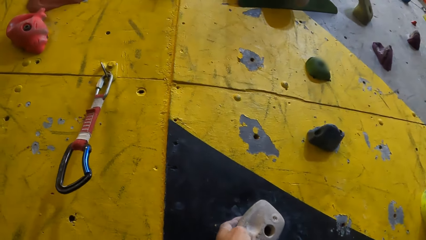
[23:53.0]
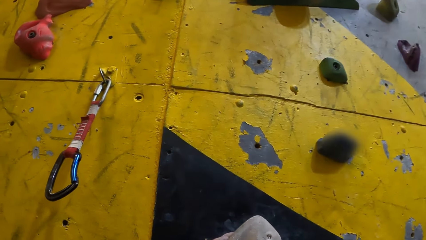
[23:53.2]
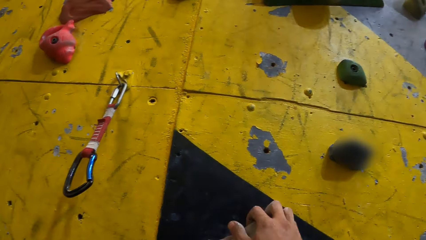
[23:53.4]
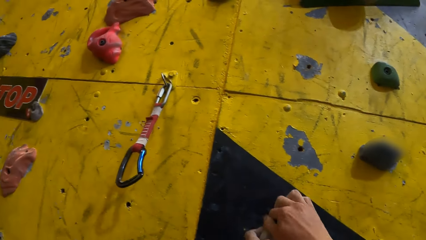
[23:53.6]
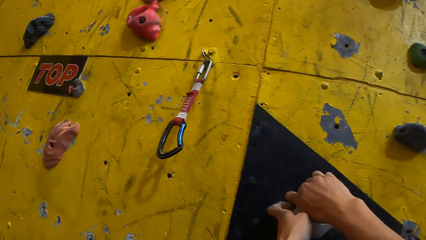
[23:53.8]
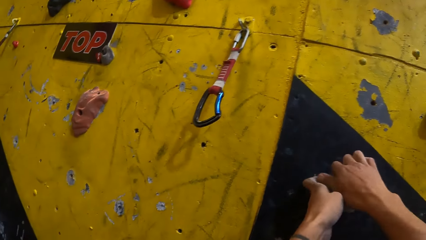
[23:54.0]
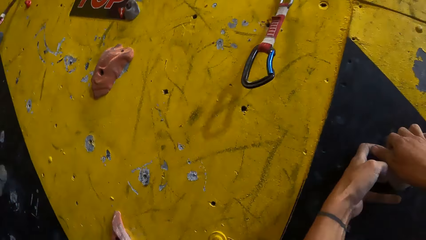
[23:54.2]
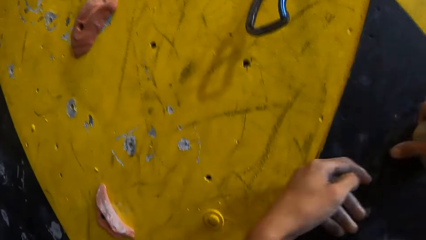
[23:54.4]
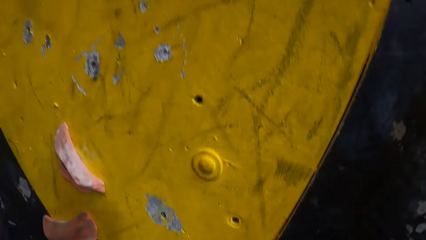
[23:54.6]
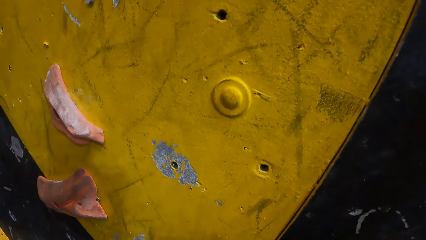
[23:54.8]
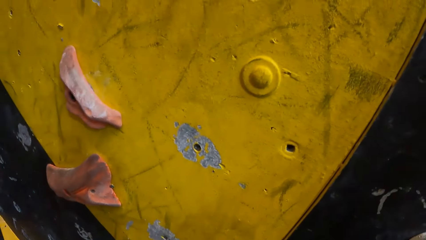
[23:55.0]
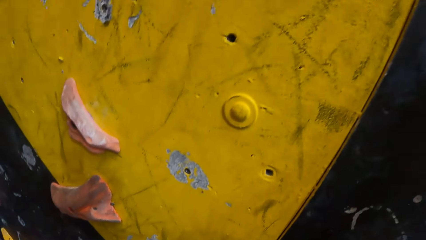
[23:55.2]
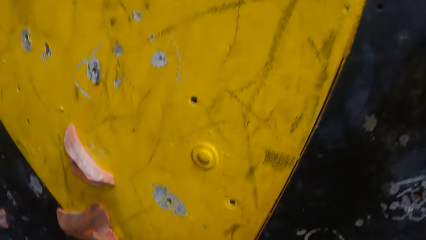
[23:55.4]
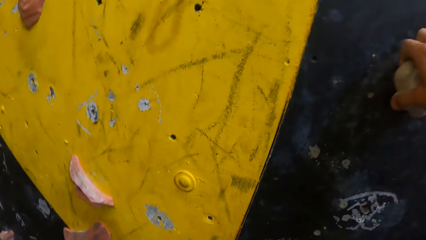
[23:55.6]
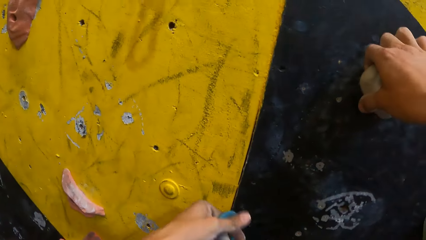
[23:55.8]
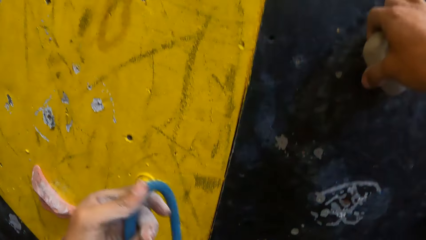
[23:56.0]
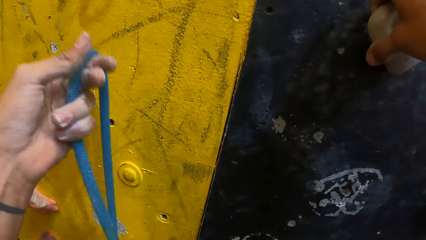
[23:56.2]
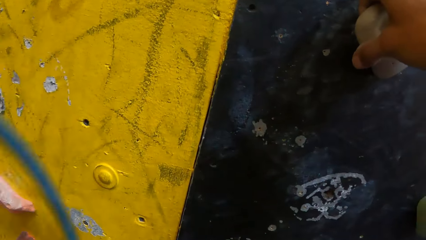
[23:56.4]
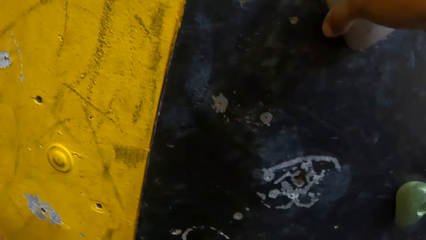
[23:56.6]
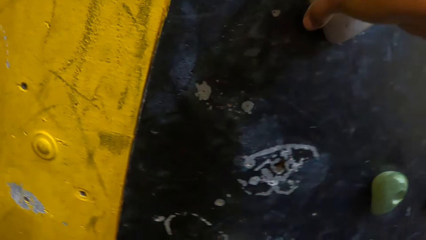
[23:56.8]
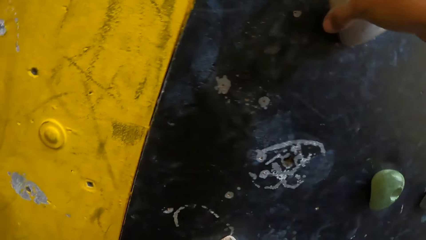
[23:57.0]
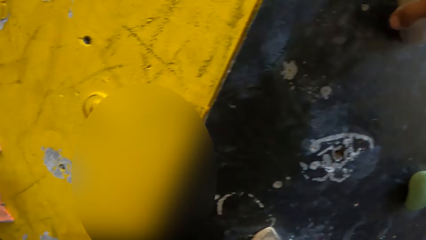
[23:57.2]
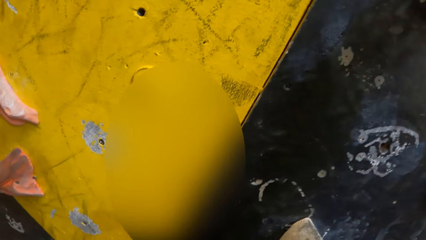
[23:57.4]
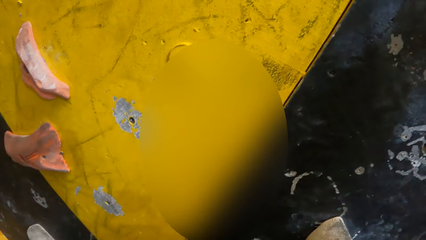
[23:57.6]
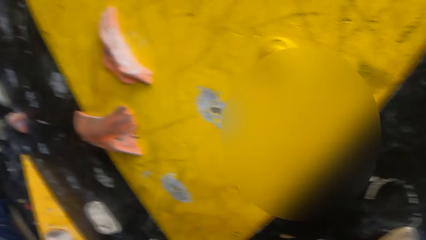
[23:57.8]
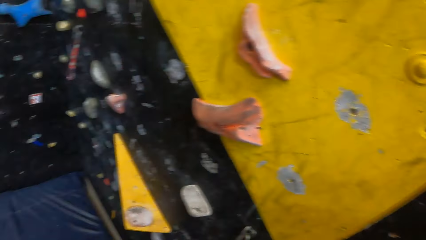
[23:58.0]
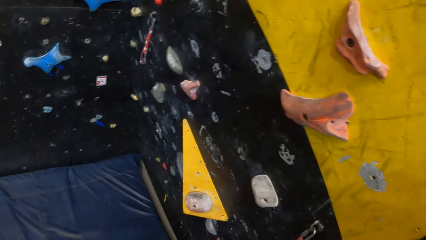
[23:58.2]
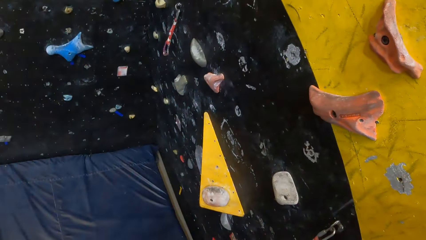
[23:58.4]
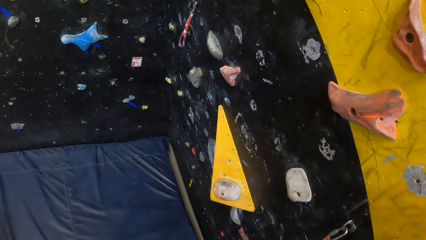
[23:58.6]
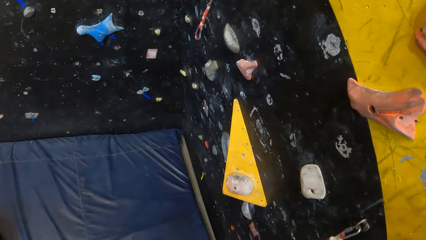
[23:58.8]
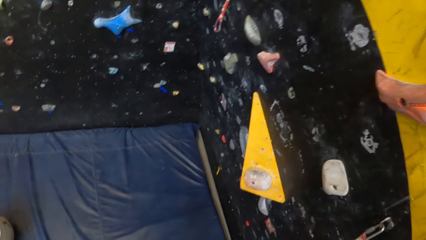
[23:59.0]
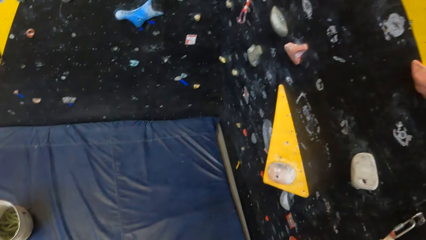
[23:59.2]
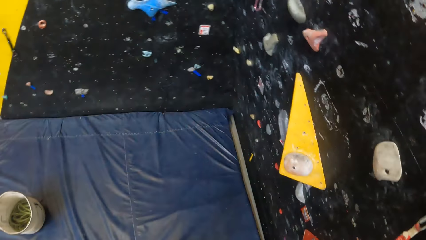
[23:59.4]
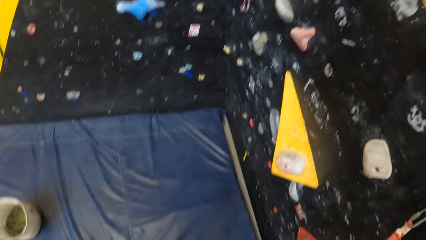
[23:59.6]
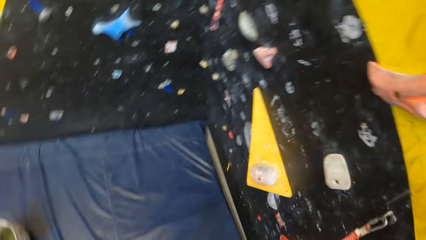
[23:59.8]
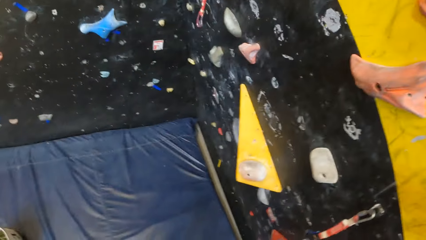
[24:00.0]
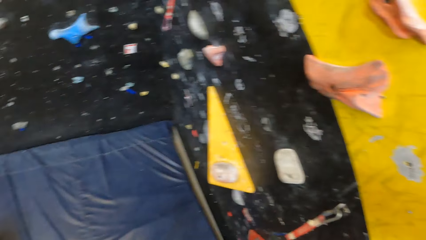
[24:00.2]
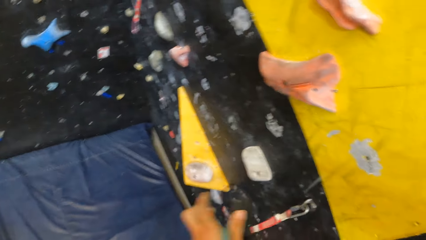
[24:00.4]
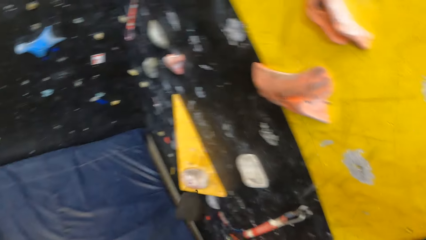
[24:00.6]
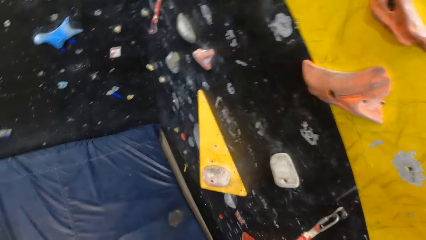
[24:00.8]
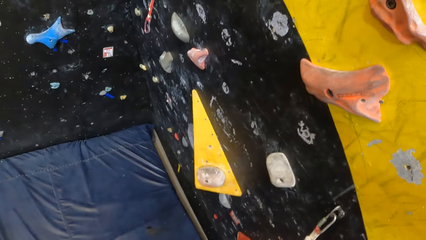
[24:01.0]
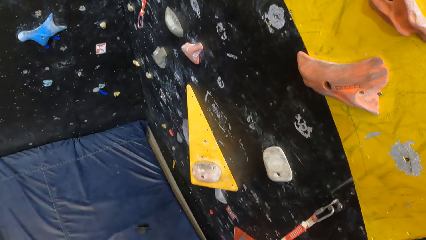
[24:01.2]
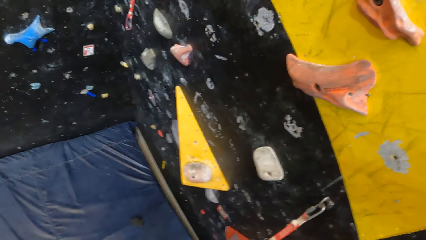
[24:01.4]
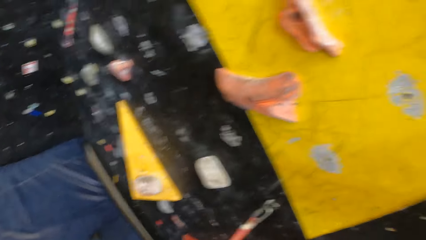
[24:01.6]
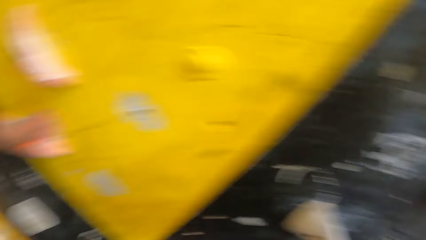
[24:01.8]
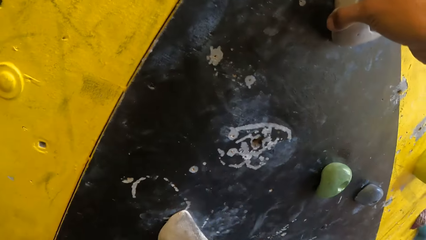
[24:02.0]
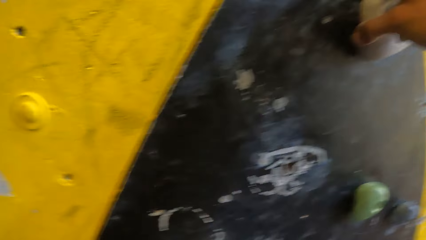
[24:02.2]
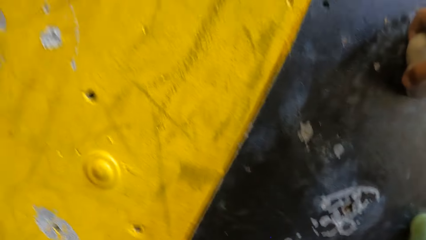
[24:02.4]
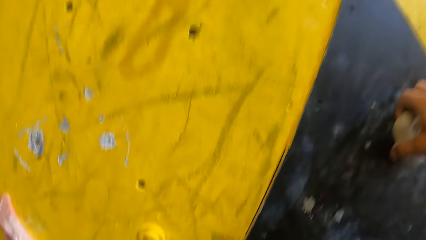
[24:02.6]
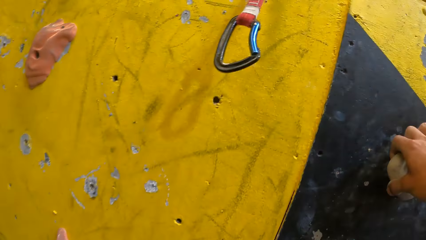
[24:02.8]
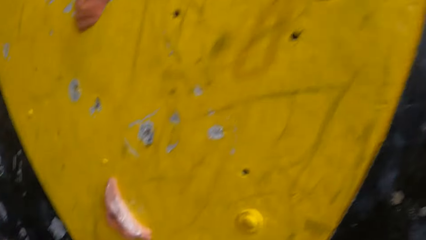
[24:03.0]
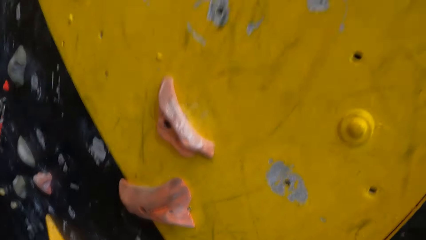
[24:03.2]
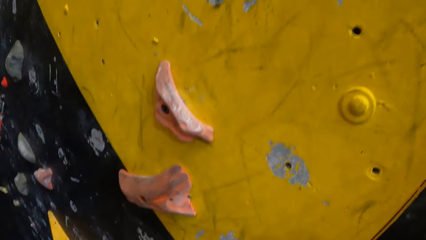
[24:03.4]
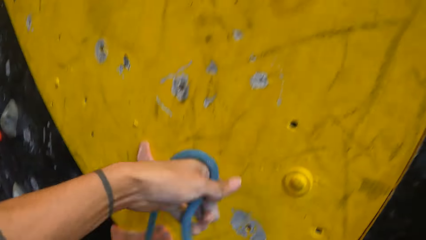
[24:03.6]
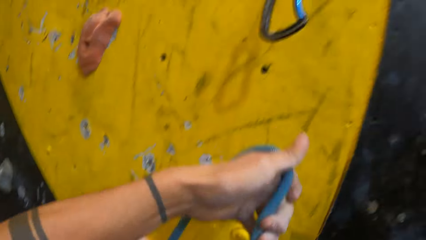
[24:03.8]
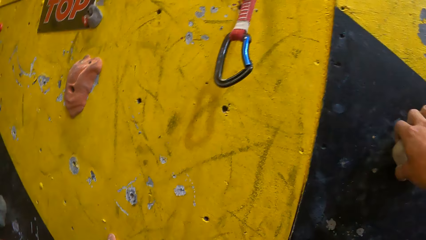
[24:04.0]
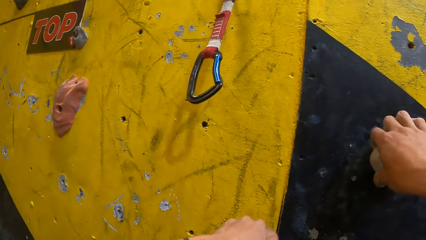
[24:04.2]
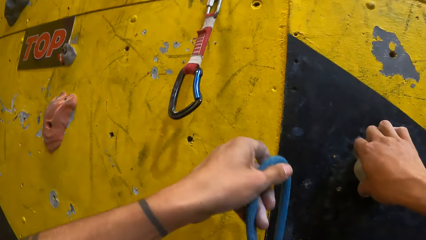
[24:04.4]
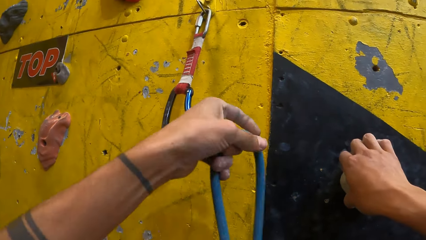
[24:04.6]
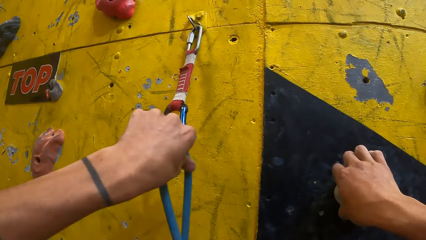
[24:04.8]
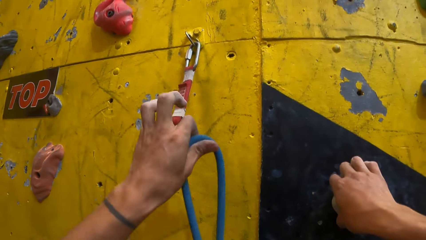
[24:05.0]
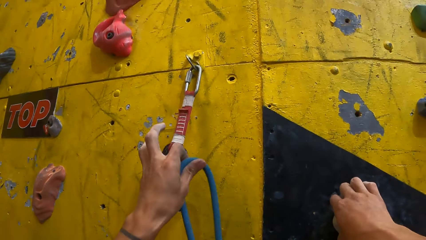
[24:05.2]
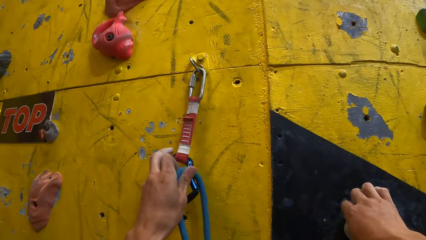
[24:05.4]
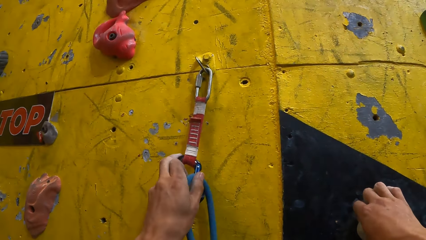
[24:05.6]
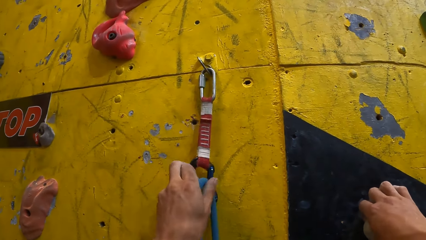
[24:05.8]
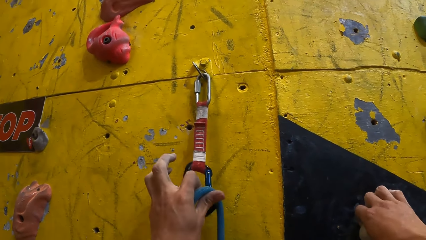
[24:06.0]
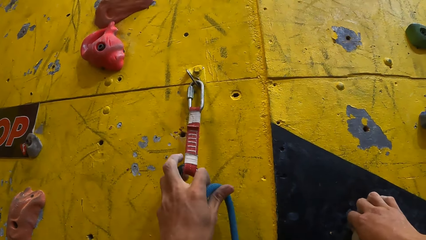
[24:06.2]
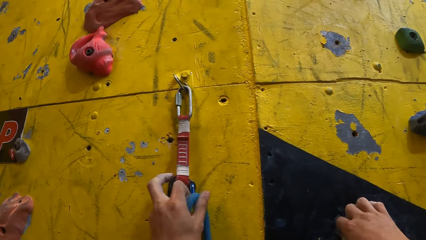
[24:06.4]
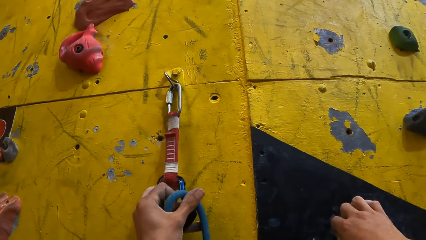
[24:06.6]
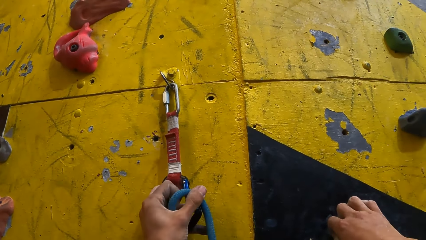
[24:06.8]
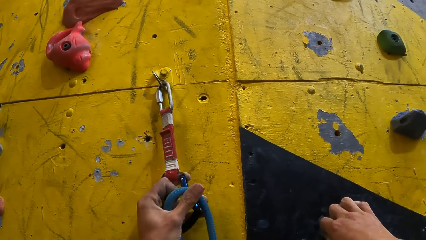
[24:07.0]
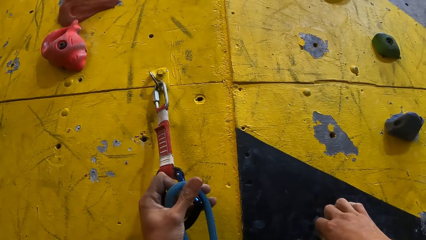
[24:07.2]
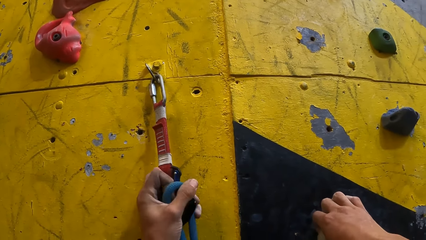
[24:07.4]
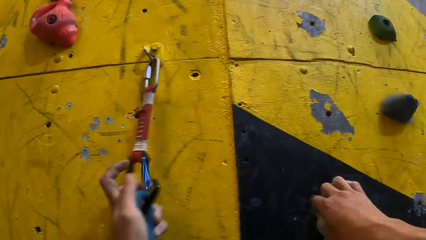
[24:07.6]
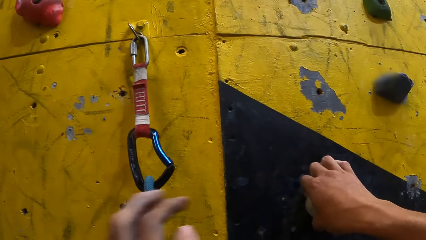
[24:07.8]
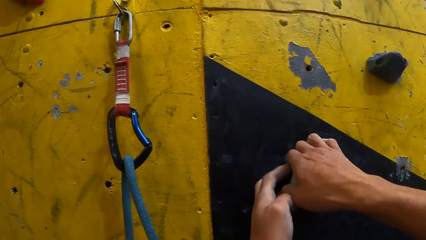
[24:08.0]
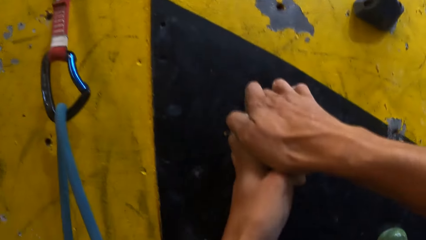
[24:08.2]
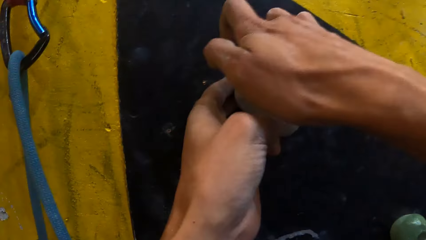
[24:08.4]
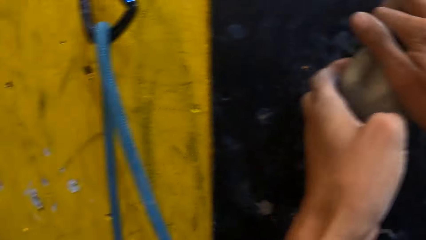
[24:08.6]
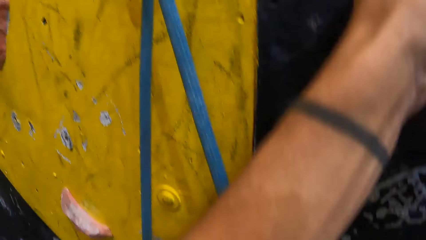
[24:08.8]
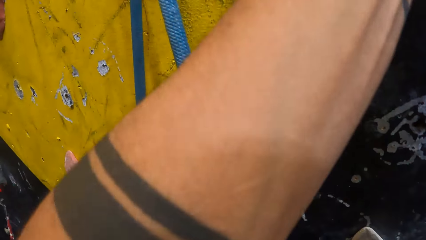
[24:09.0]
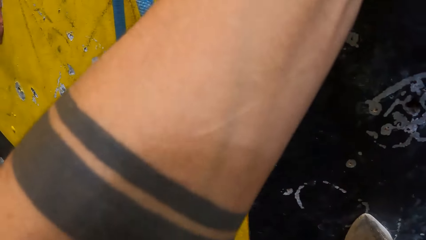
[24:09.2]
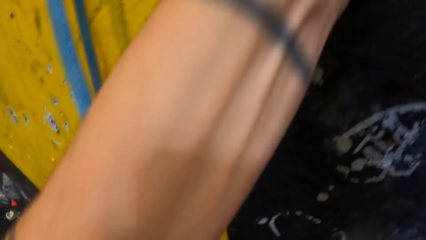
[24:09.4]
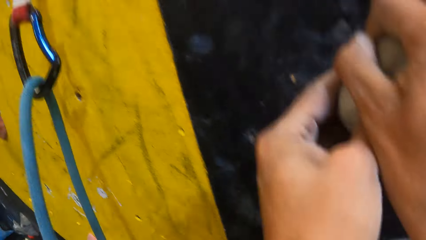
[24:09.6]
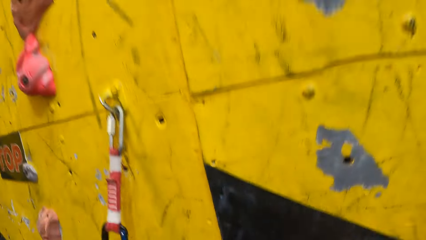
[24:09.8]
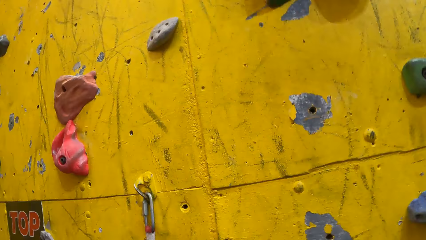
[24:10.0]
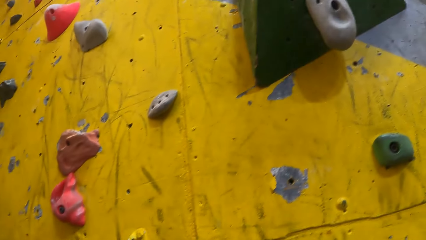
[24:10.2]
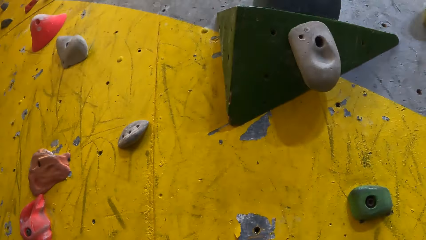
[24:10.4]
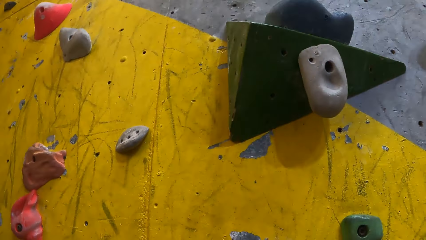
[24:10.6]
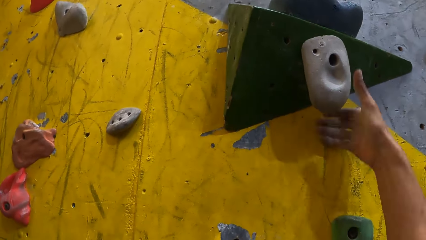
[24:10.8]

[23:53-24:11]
The camera wearer holds a climbing hold with both hands. They look around the room. They stare at the carpet. They look around the room. They climb the climbing wall. They lift a climbing rope. They put the climbing rope on the quickdraw. They hold a climbing hold with both hands. They climb the climbing wall.
